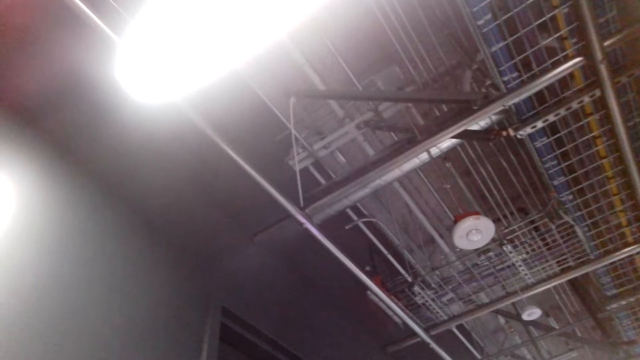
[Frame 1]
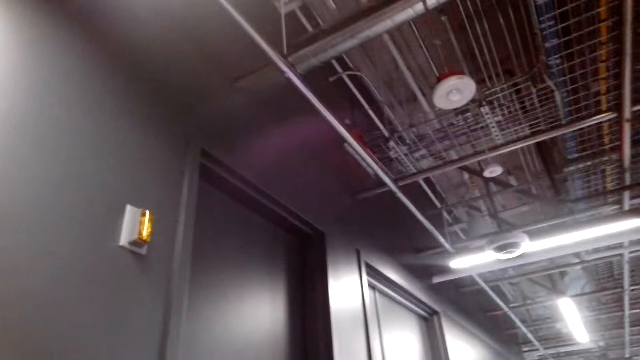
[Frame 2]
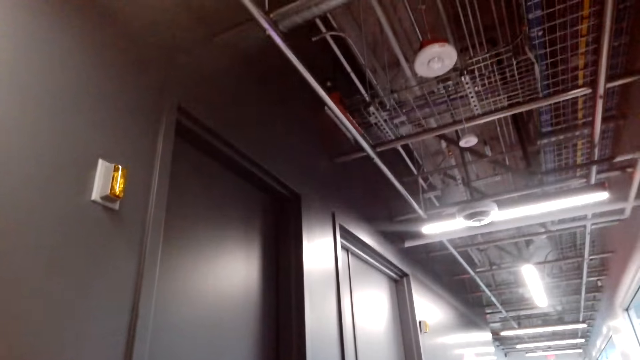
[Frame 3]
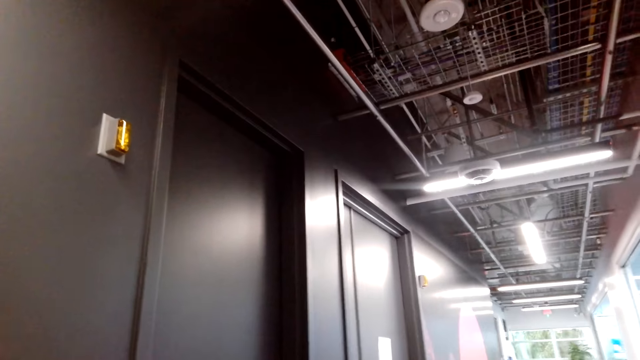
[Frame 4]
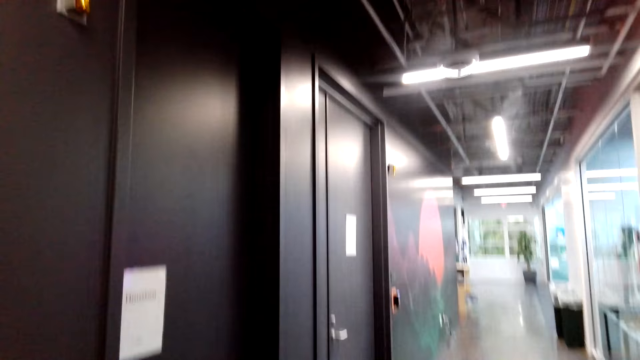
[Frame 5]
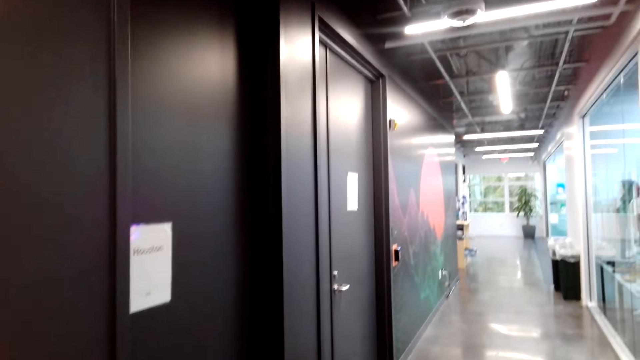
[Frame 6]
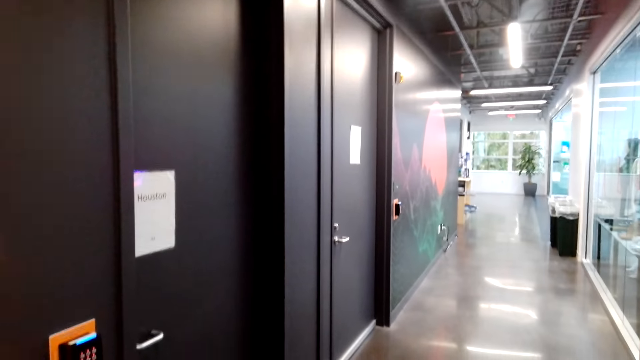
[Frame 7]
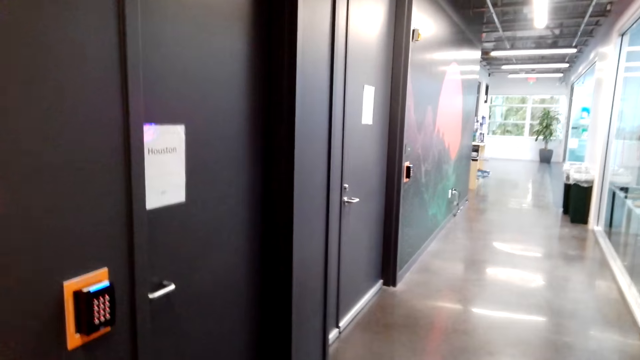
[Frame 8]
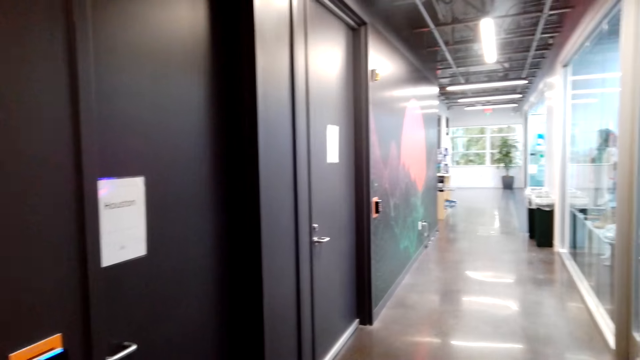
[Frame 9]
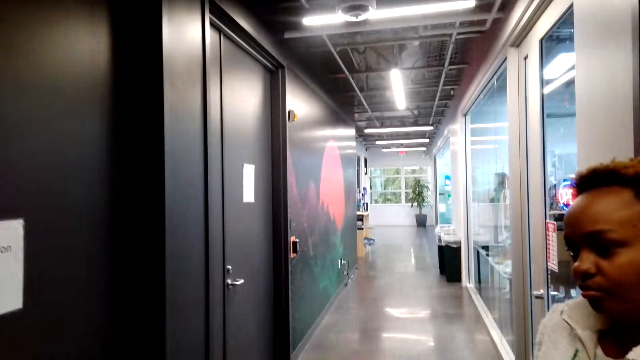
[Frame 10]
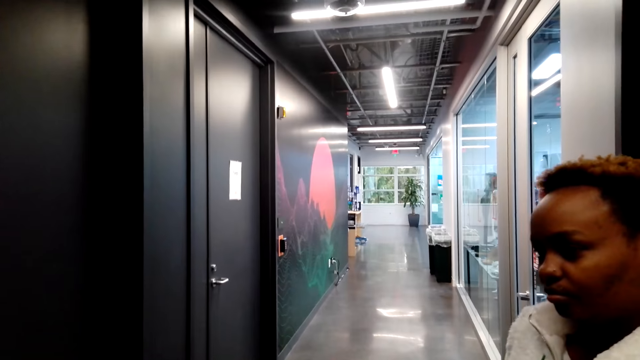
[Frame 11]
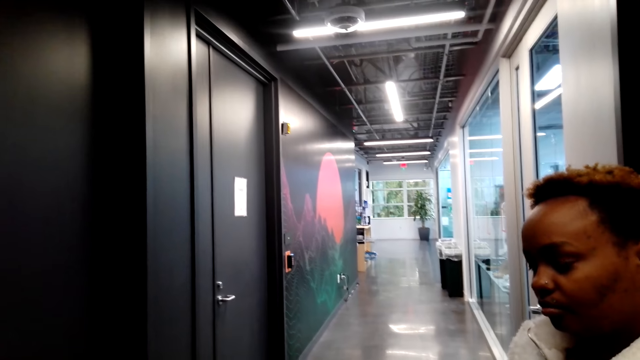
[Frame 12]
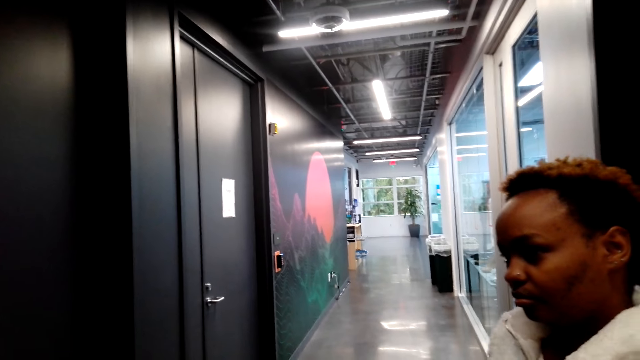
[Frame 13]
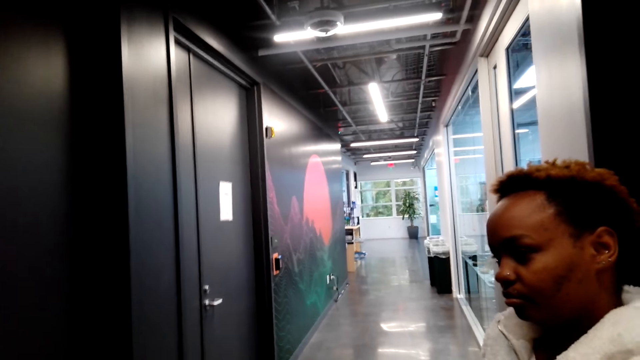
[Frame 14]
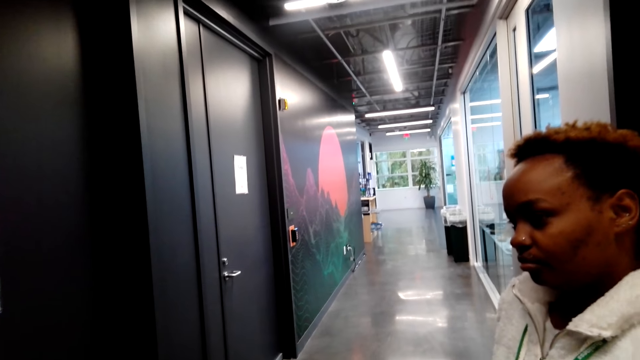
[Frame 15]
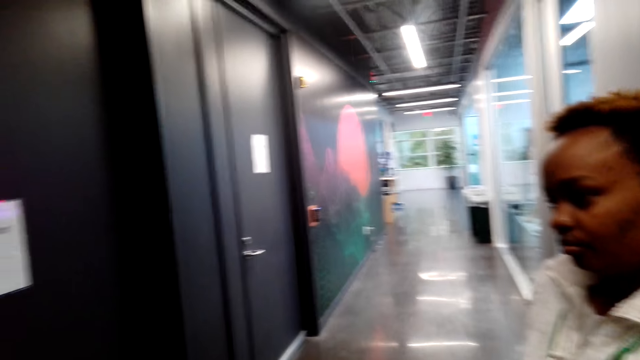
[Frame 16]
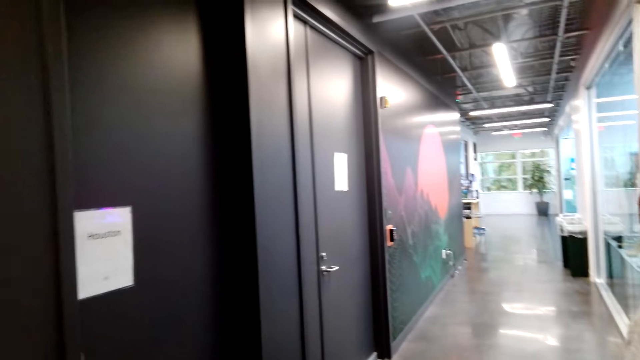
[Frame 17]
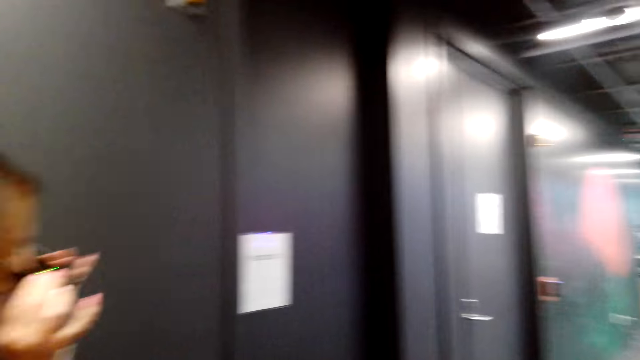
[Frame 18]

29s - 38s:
The camera wearer looks around. A woman stares at the wall.

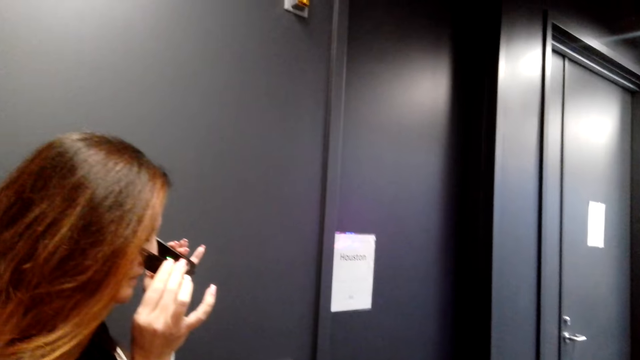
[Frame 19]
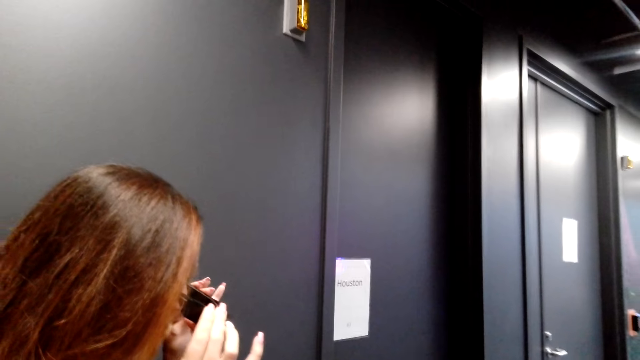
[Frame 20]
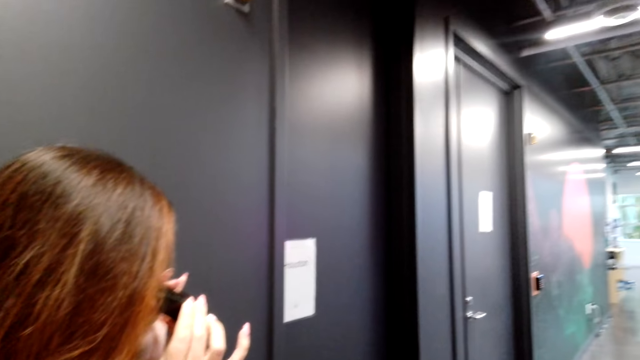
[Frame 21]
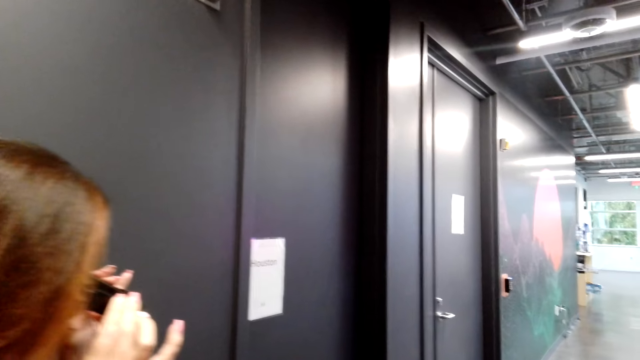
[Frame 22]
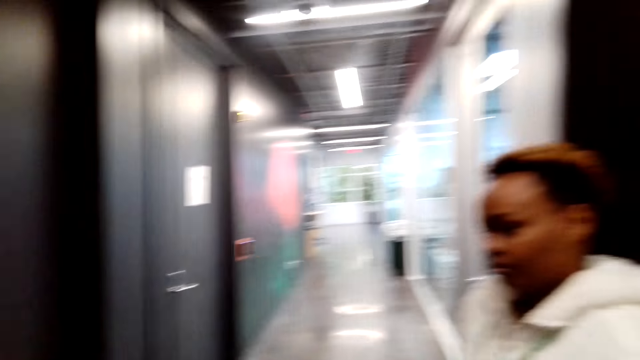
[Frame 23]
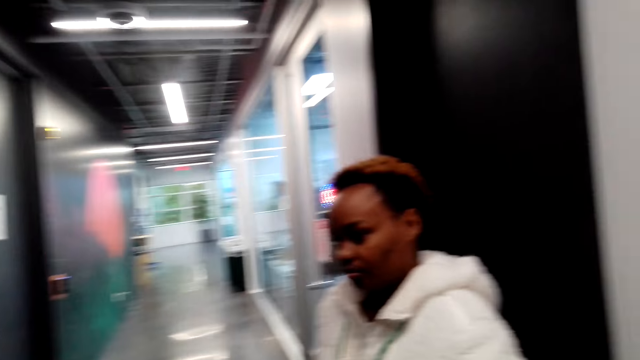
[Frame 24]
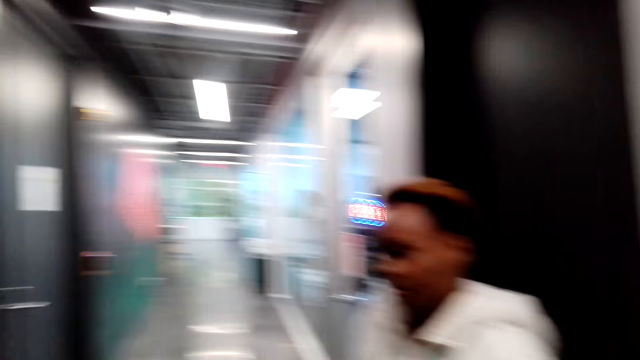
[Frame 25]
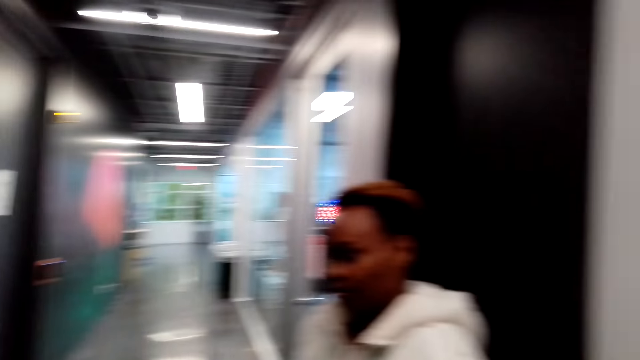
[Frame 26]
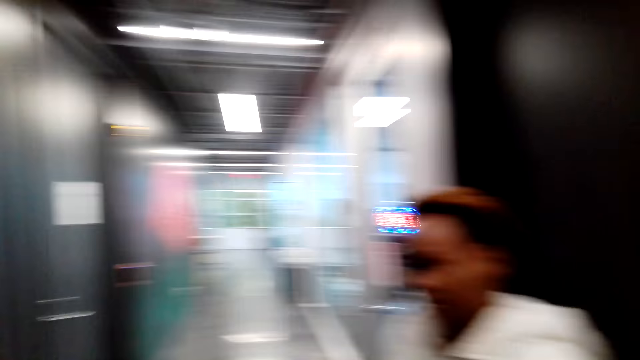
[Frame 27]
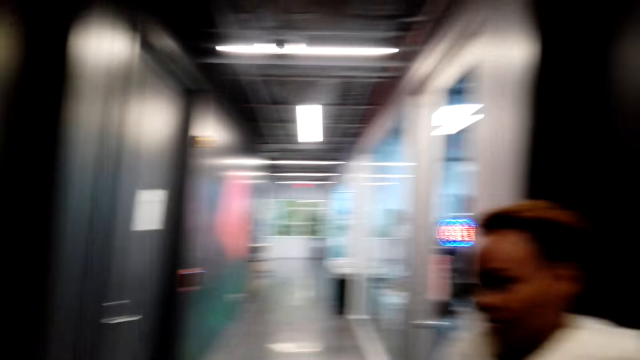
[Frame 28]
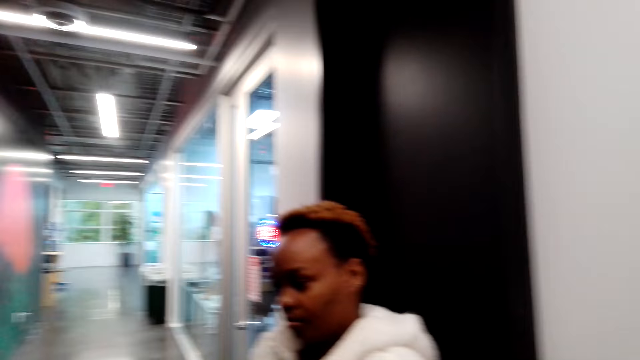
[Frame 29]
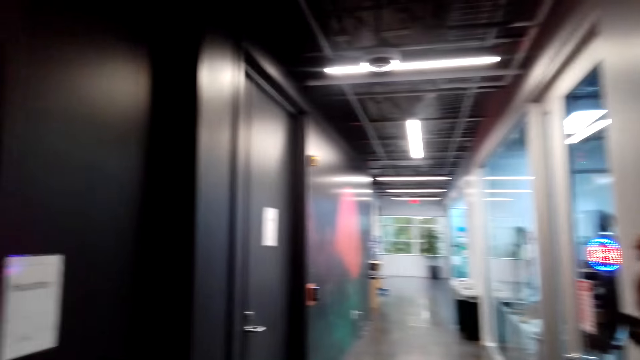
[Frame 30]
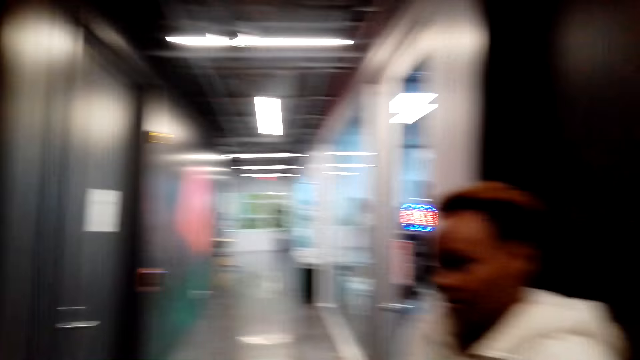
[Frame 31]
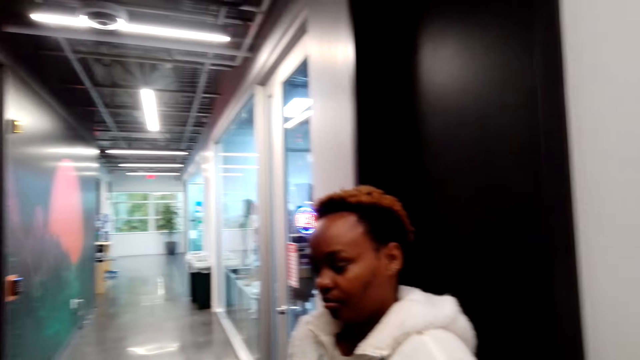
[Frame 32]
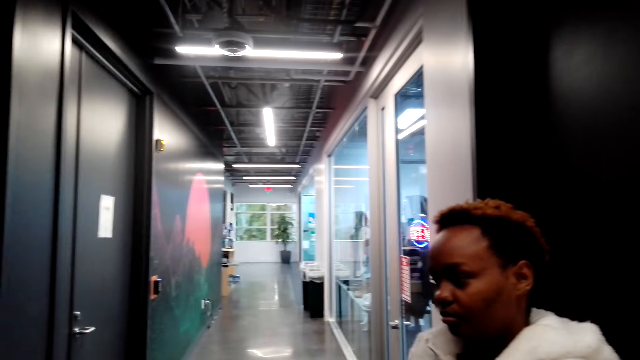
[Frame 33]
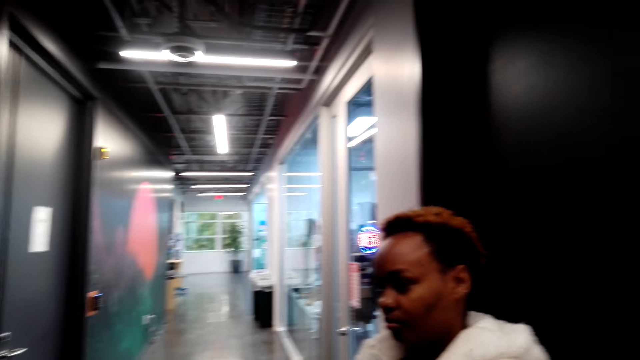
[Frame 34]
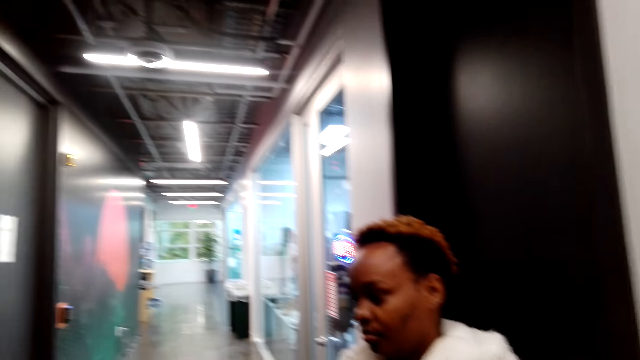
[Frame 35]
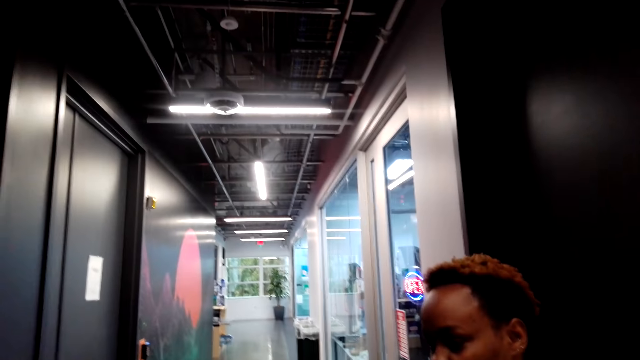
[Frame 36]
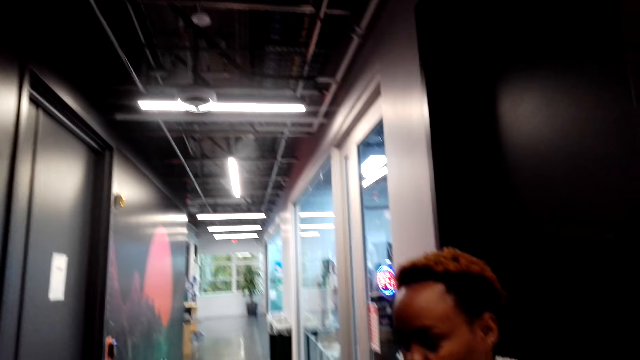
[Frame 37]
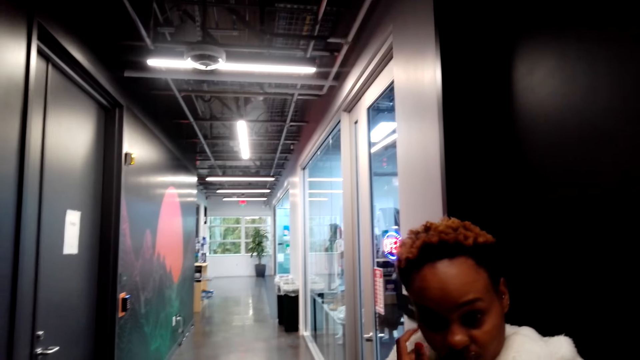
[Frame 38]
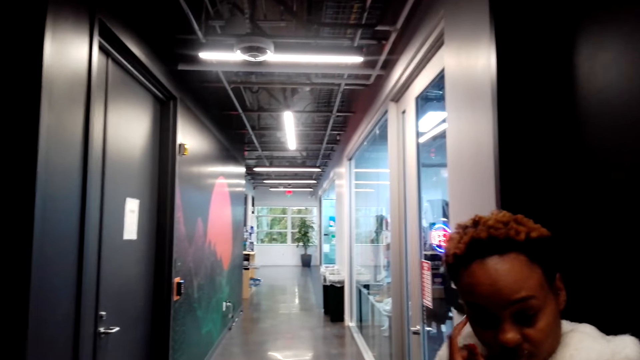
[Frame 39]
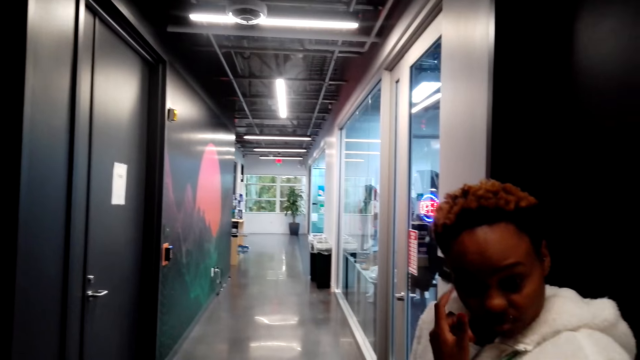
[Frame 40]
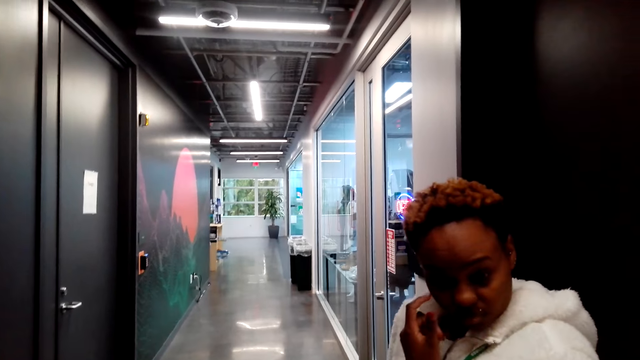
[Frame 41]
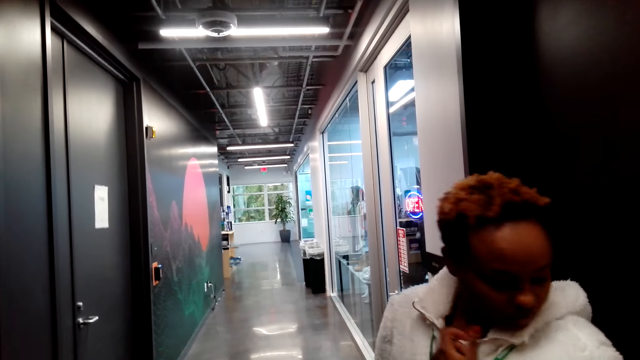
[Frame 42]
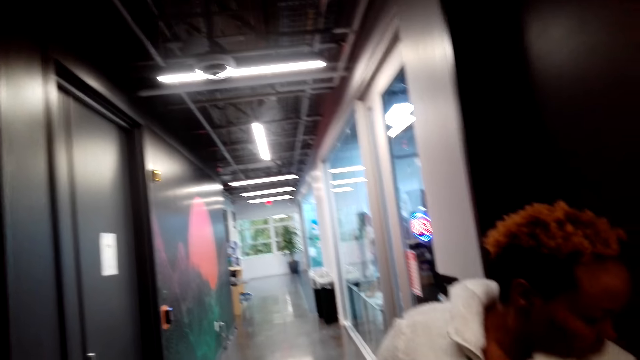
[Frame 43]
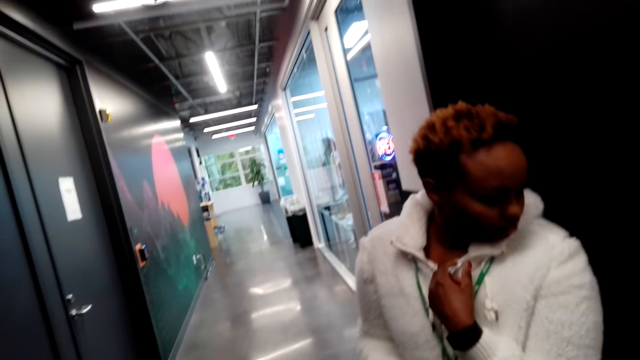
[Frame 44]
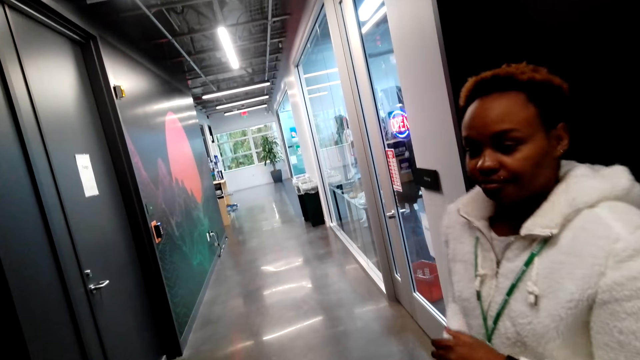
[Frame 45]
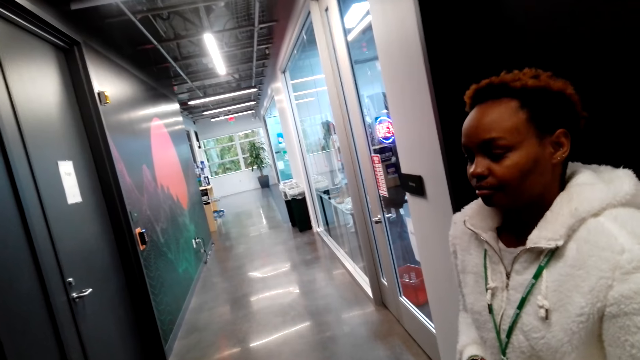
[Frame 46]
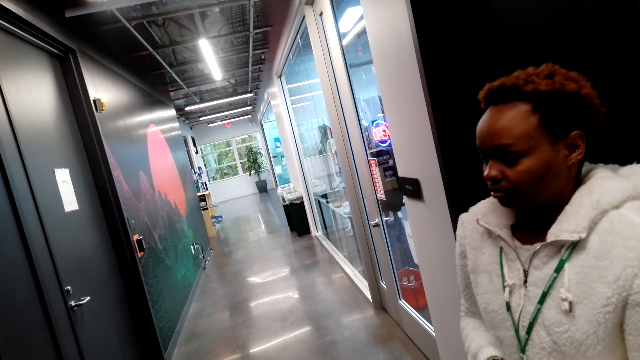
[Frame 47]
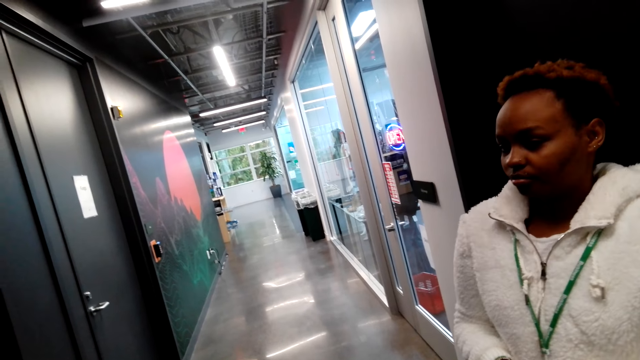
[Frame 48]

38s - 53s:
A woman looks with the camera. The camera wearer looks around. They look around. The woman touches the face and looks back.
